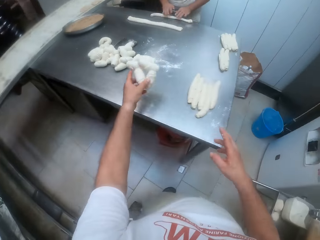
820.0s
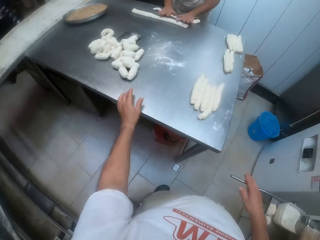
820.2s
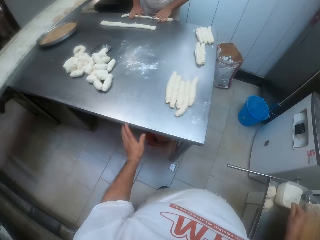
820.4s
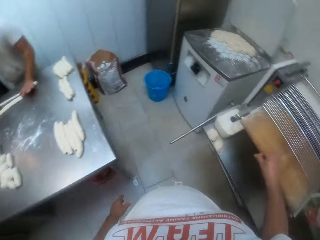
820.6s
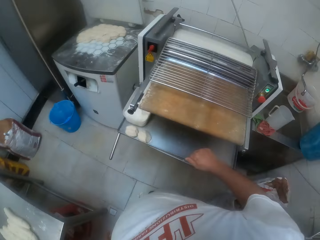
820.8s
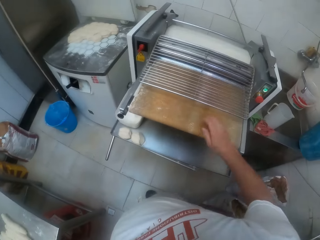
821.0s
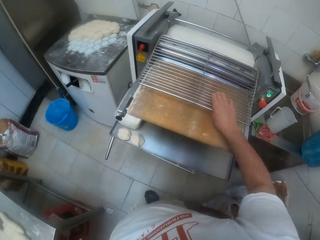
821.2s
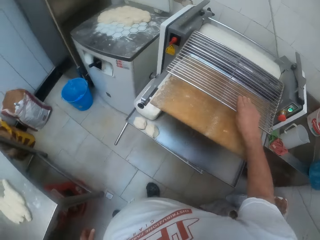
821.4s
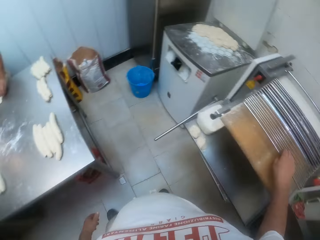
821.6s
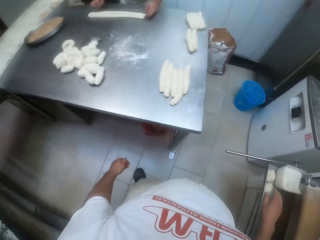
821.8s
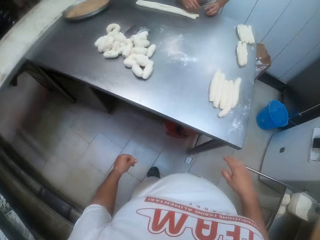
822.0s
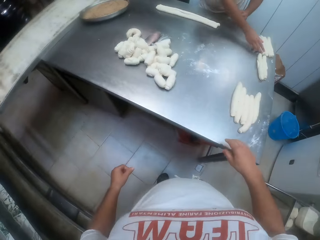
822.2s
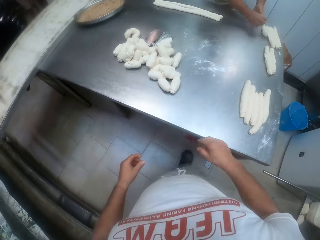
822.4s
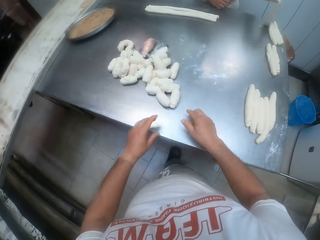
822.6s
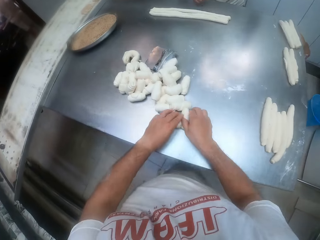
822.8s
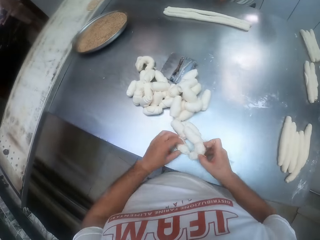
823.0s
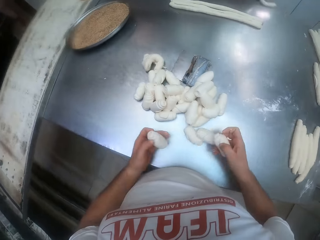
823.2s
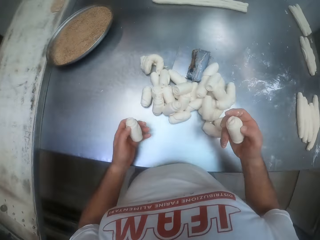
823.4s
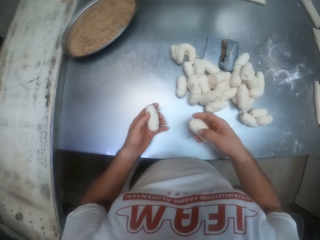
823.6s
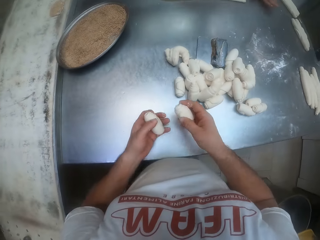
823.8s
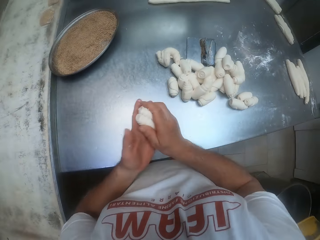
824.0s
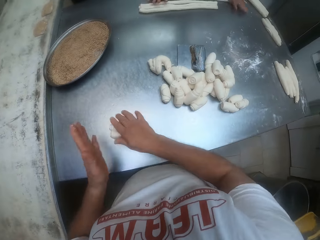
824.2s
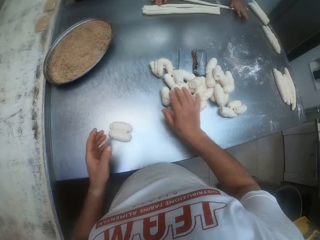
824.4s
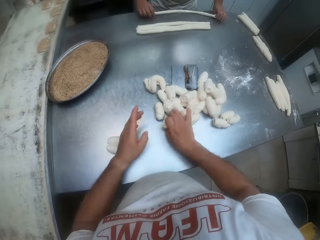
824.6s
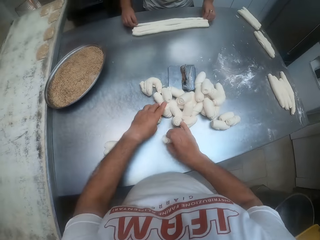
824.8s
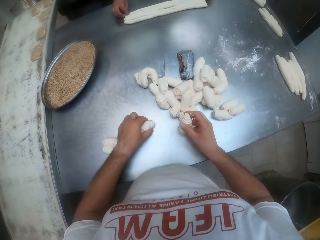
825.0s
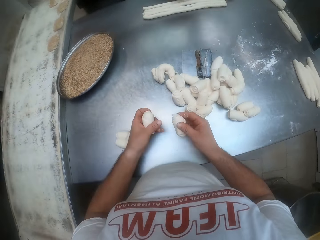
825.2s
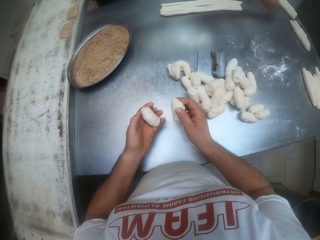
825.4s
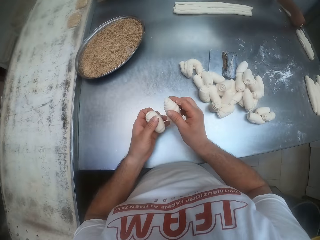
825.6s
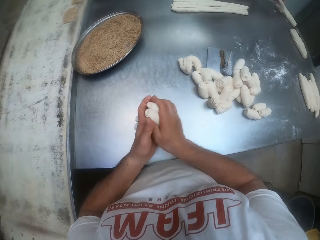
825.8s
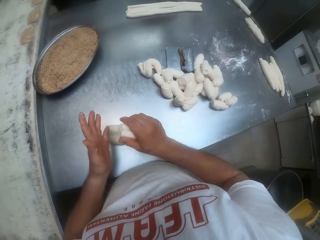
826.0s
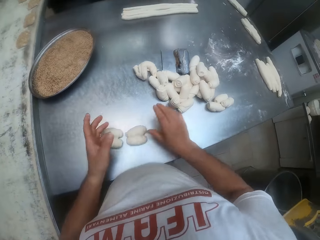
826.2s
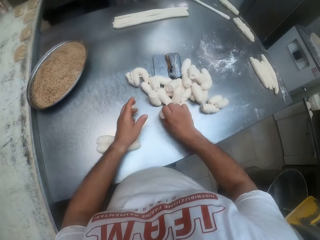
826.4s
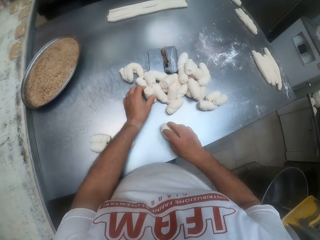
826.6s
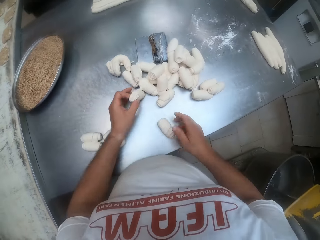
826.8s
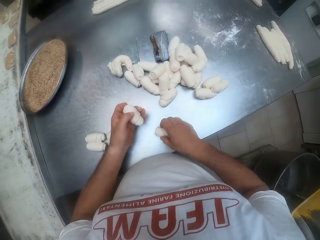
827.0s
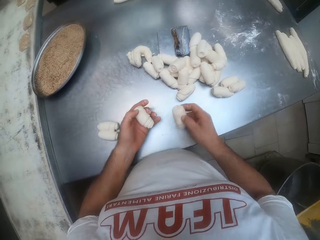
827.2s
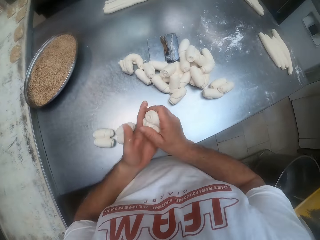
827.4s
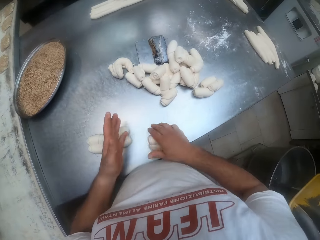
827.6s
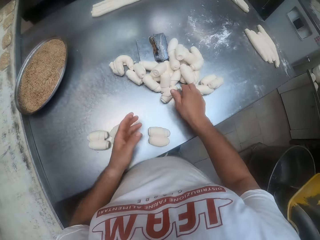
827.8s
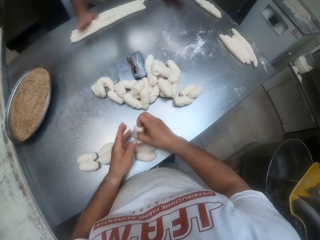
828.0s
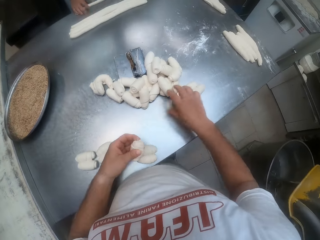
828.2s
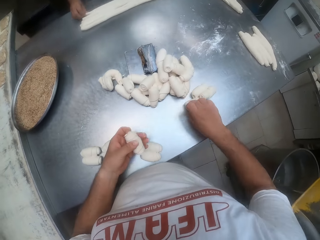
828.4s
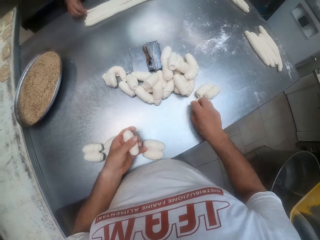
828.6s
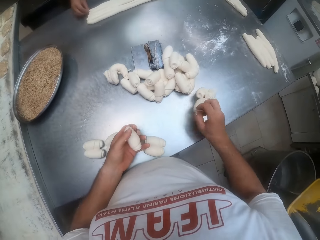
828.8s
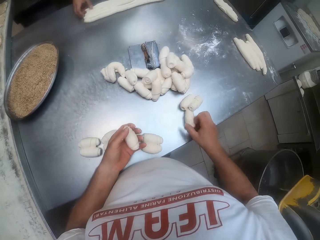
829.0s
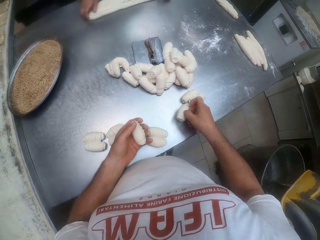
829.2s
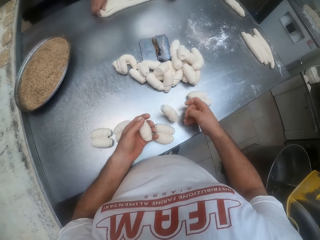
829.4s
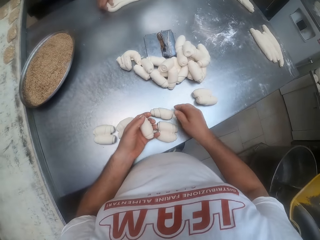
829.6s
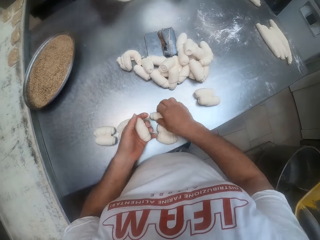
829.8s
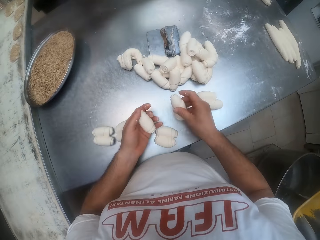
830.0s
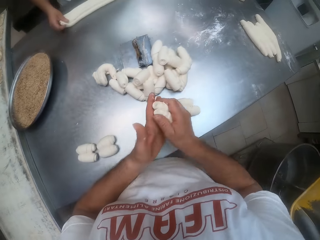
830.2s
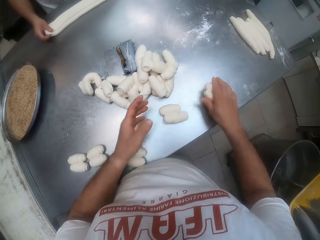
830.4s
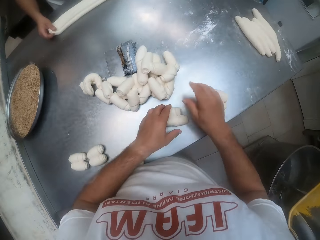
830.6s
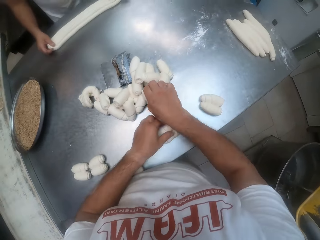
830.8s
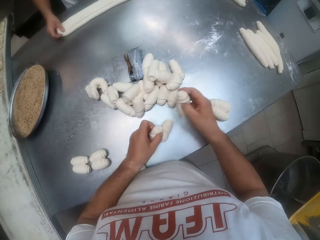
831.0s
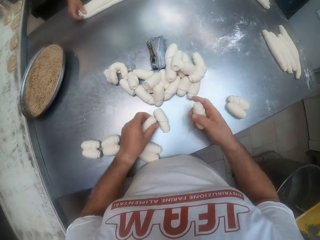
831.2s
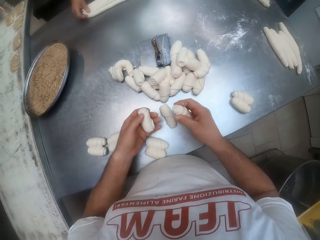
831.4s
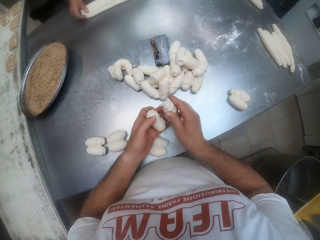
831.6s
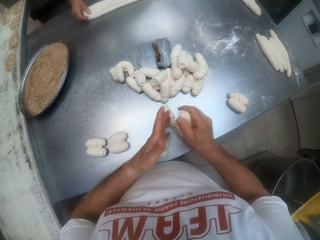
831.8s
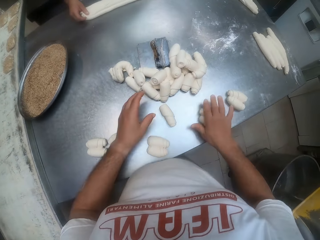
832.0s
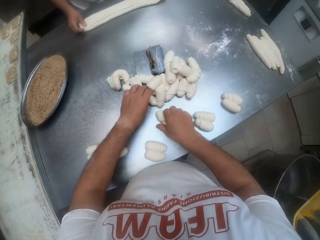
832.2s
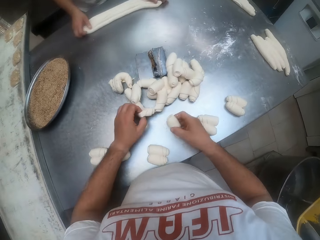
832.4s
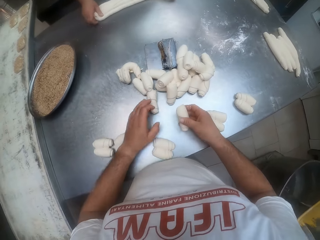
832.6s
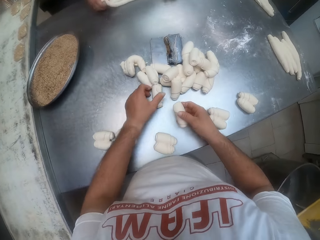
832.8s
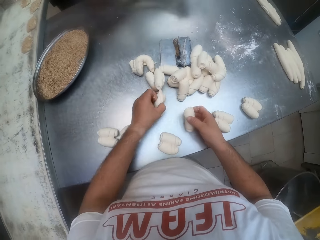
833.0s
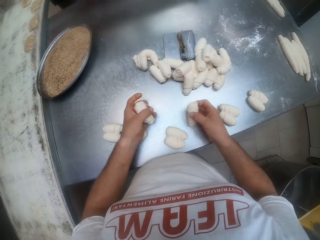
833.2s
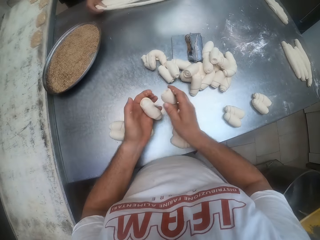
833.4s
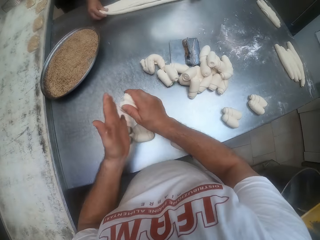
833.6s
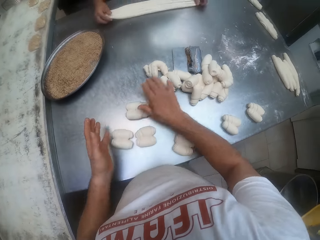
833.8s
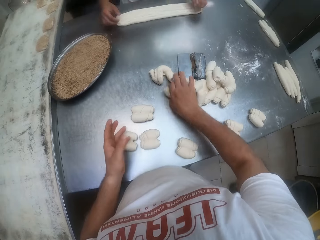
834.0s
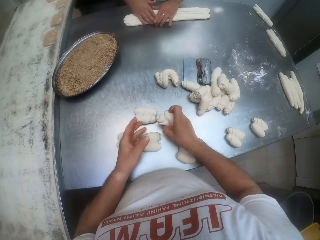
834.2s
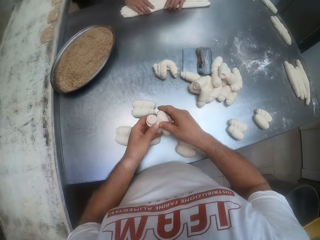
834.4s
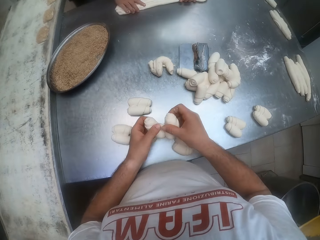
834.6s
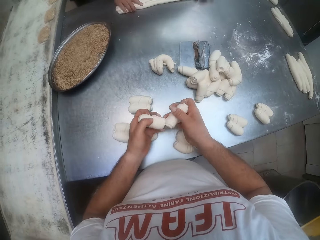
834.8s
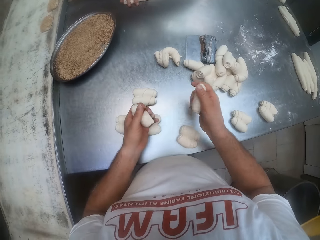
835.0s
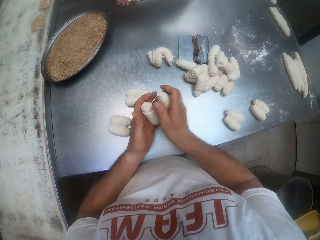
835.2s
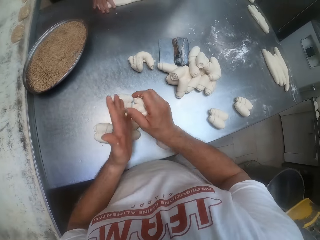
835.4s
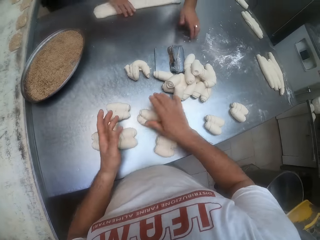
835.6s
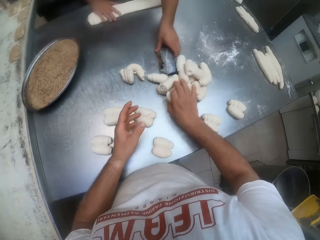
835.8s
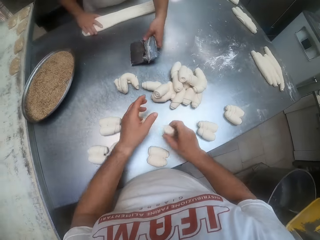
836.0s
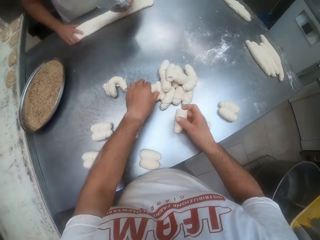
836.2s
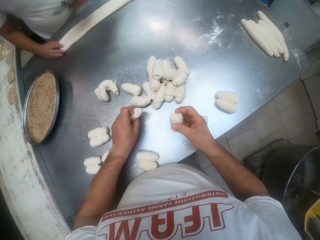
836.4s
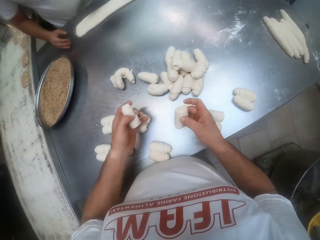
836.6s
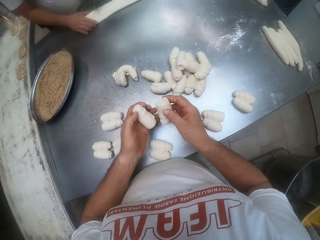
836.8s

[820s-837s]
A man rolls dough on the table with both hands. The camera wearer throws the dough in his hands on the baking table. He touches the tray on the machine with his right hand. The man picks dough on the table with his right hand. The camera wearer picks dough on the baking table with both hands. He passes the dough in his left hand to his right hand. He joins the doughs. He drops the dough in his right hand on the baking table. The man rolls dough on the table with both hands. The camera wearer picks dough on the table with his right hand. He picks dough on the table with his right hand again. The man picks dough on the table with his right hand. The camera wearer passes the dough in his left hand to his right hand. He joins the doughs. He drops the dough in his right hand on the baking table. He picks dough on the table with his right hand. He picks dough on the table with his left hand. He passes the dough in his left hand to his right hand. He joins the doughs. He drops the dough in his right hand on the baking table. He picks dough on the table with his right hand. The man rolls the dough on the table with both hands. The camera wearer passes dough in the right hand to his left hand. He picks dough on the table with his right hand. The man moves the dough on the table with both hands. The camera wearer passes the dough in his left hand to his right hand. He joins the doughs. He drops the dough in his right hand on the baking table. He picks dough on the table with his left hand. He picks dough on the table with his right hand. He joins the doughs. He passes the dough in his left hand to his right hand. He drops the dough in his right hand on the baking table. He picks dough on the table with both hands. He passes the dough in his left hand to his right hand. He joins the doughs. He drops the dough in his right hand on the baking table. He picks dough on the table with his right hand. He separates the dough in his right hand with both hands. He joins the doughs. He passes the dough in his left hand to his right hand. He drops the dough in his right hand on the baking table. The man picks a scraper on the table with his left hand. The camera wearer picks dough on the table with his right hand. He picks dough on the table with his left hand.

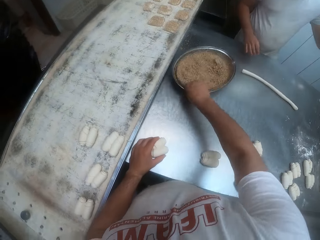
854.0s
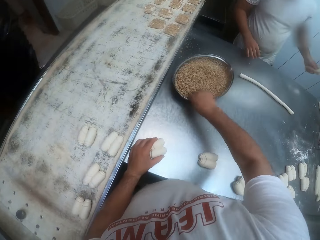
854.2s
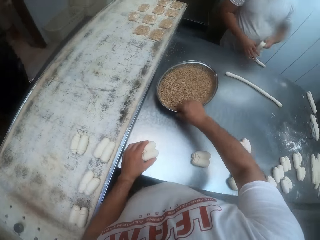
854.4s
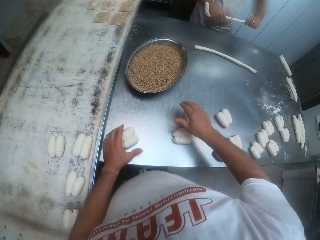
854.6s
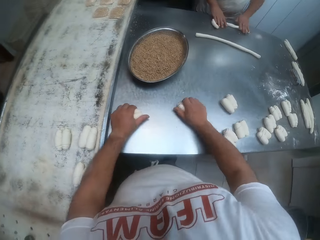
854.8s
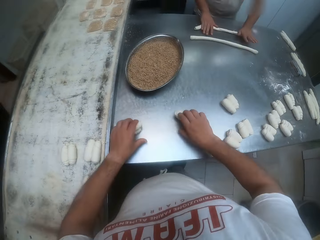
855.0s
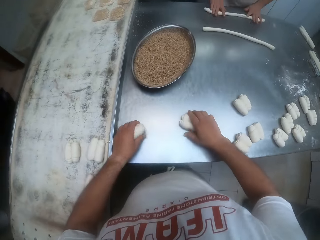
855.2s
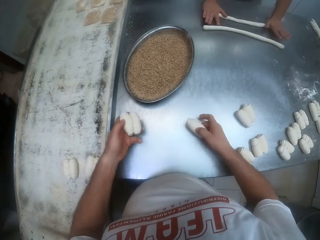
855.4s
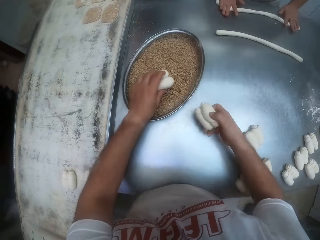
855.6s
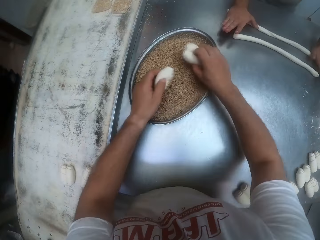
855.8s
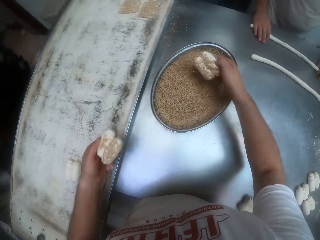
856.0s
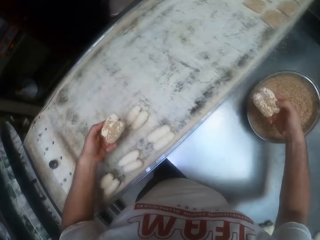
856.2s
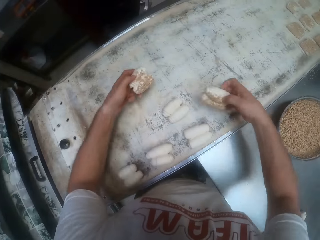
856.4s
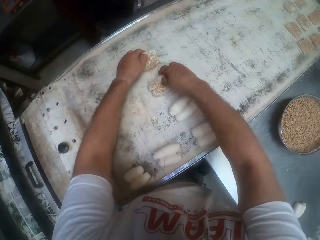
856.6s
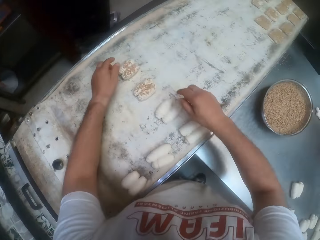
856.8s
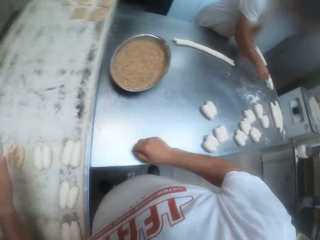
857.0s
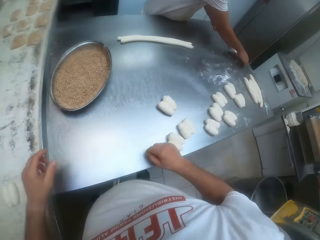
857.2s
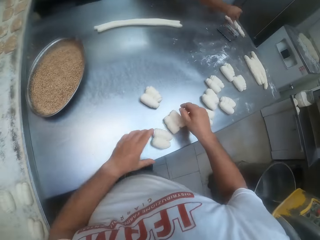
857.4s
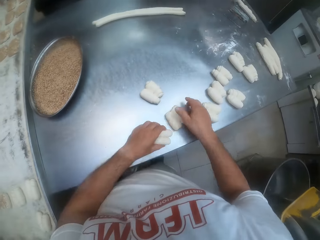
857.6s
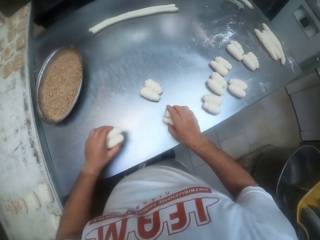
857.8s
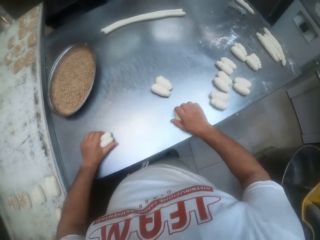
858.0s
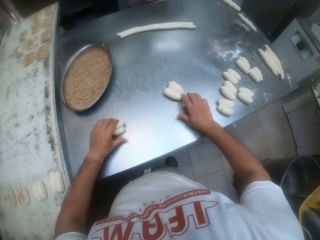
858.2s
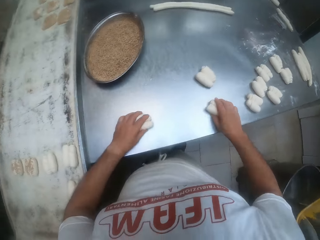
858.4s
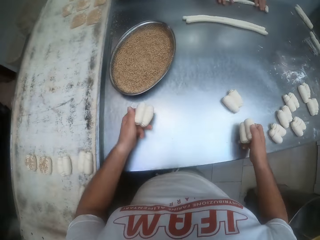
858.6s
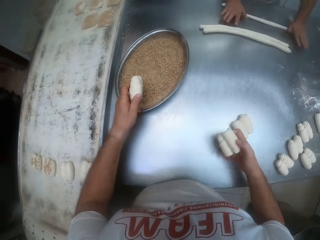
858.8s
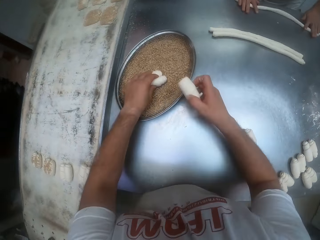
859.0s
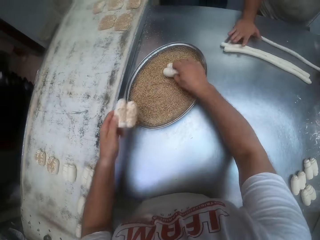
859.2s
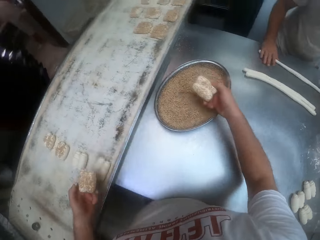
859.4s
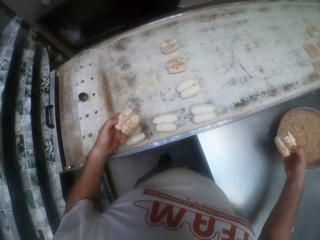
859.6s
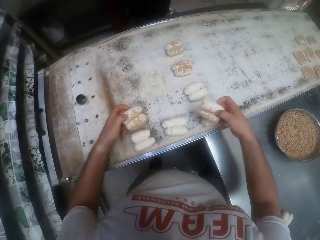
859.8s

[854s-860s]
The camera wearer shakes the flour on the tray. A man rolls the dough on the countertop with both hands. The camera wearer rolls the doughs on the countertop with both hands. He dips the dough in his left hand into the gluten in the bowl on the countertop. He dips the dough in his right hand into the gluten in the bowl on the countertop. He drops the dough in his right hand on the tray on the countertop. He drops the dough in his left hand on the tray on the countertop. He arranges the dough on the tray. The man picks a dough on the countertop with his right hand. The camera wearer moves some doughs on the countertop with his left hand. He takes the dough. He rolls the doughs on the countertop with both hands. He dips the dough in his left hand into the gluten in the bowl on the countertop. The man rolls the dough on the countertop with both hands. The camera wearer dips the dough in his right hand into the gluten in the bowl on the countertop.
